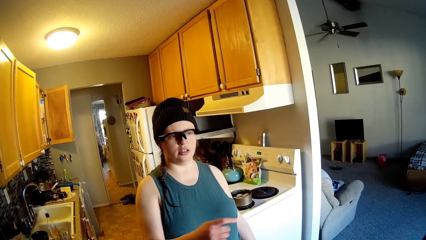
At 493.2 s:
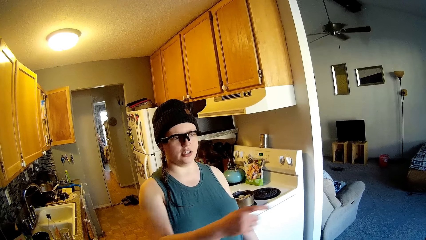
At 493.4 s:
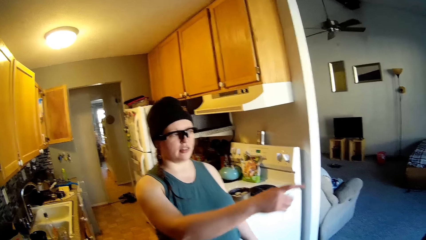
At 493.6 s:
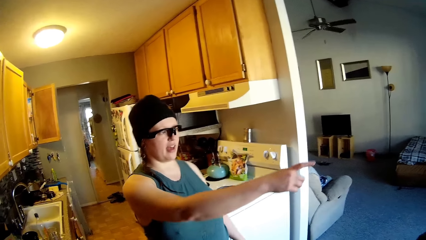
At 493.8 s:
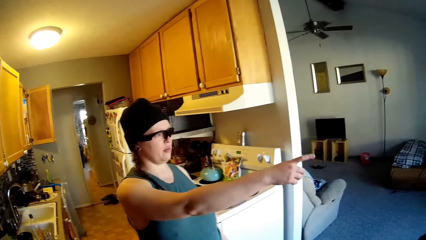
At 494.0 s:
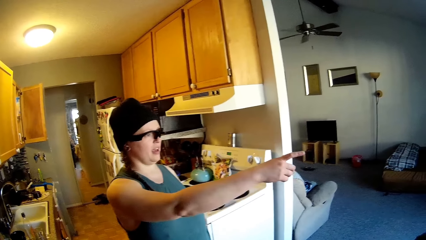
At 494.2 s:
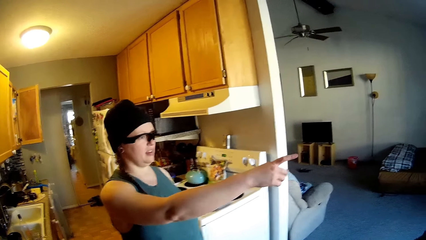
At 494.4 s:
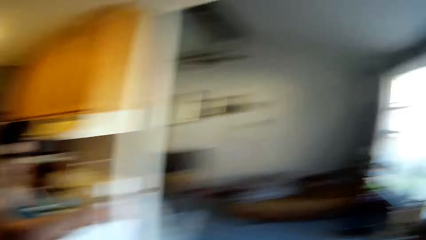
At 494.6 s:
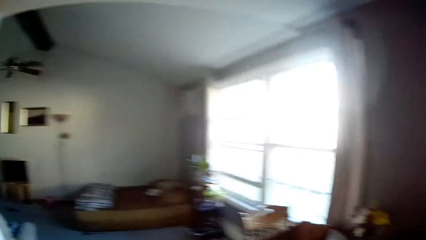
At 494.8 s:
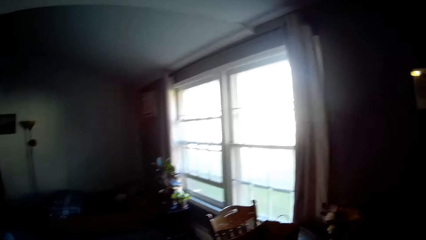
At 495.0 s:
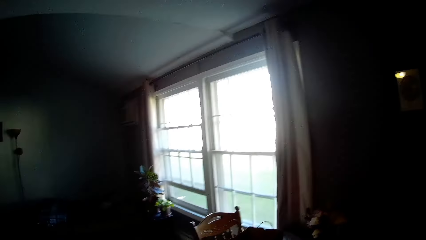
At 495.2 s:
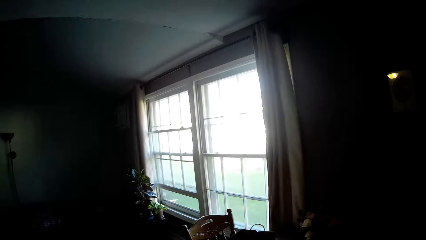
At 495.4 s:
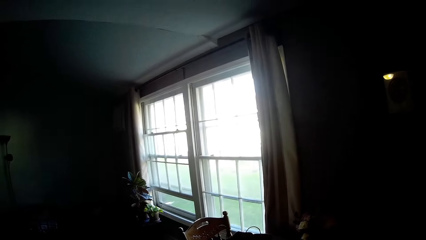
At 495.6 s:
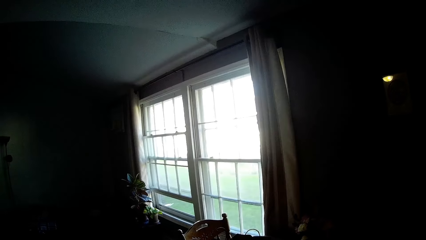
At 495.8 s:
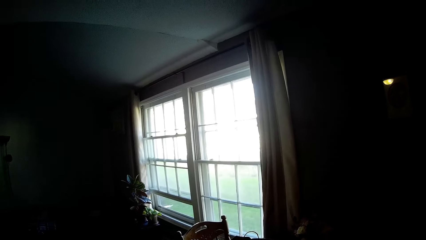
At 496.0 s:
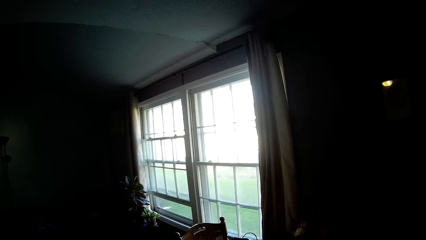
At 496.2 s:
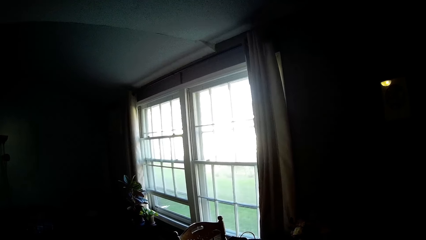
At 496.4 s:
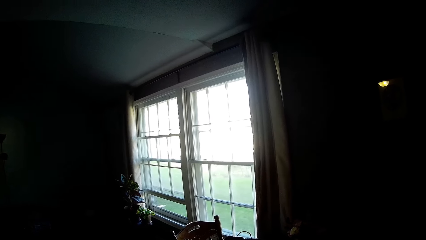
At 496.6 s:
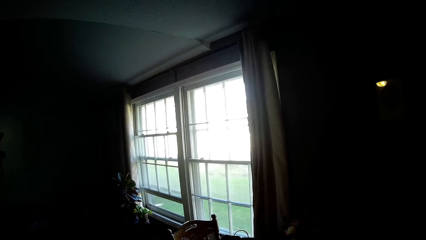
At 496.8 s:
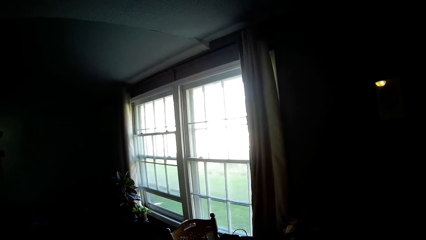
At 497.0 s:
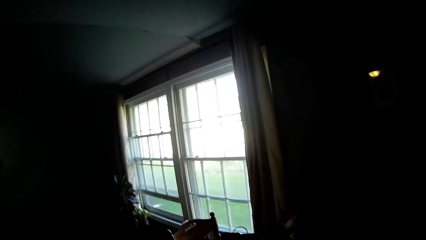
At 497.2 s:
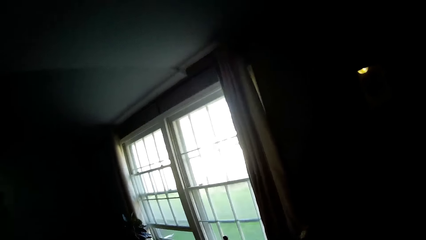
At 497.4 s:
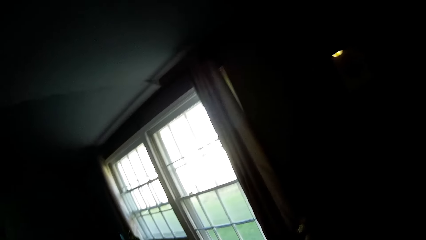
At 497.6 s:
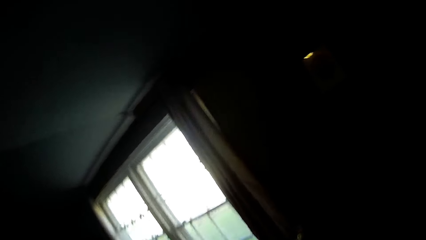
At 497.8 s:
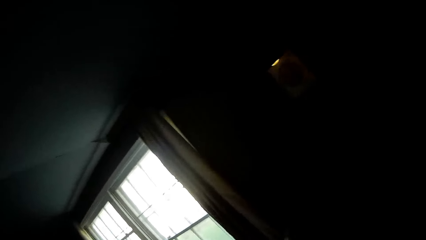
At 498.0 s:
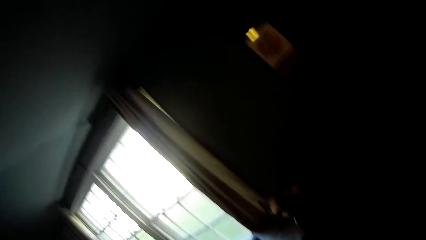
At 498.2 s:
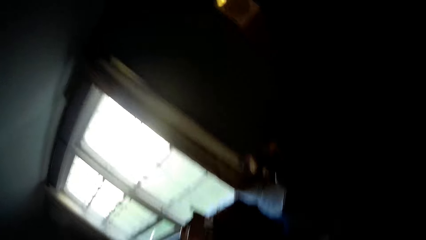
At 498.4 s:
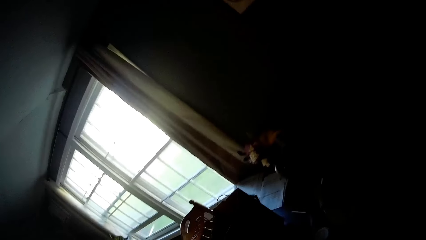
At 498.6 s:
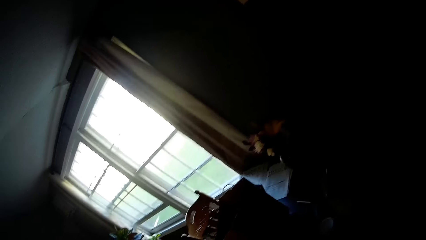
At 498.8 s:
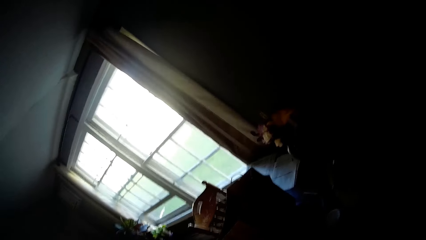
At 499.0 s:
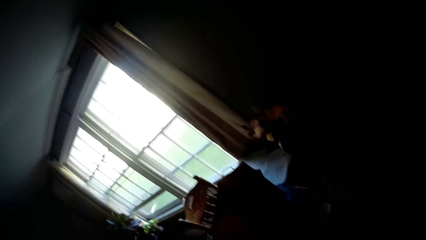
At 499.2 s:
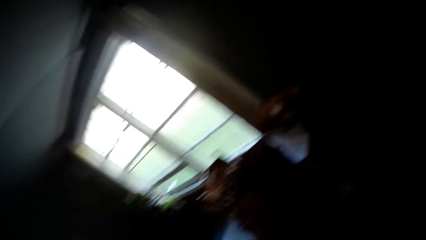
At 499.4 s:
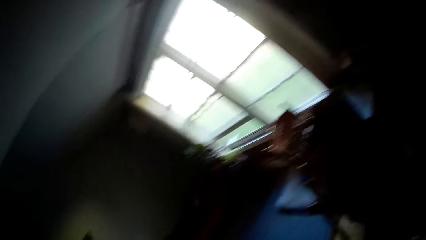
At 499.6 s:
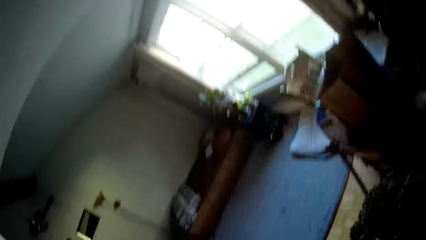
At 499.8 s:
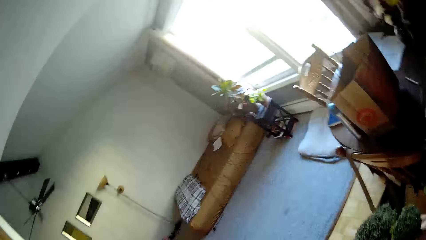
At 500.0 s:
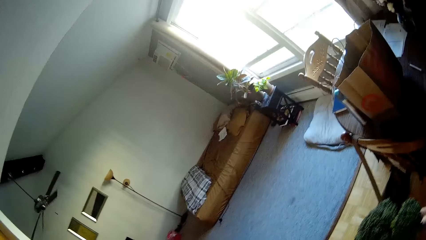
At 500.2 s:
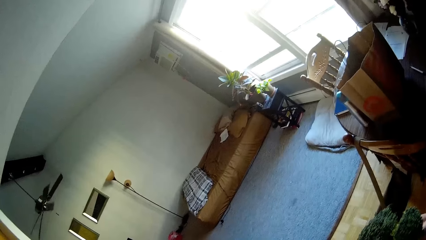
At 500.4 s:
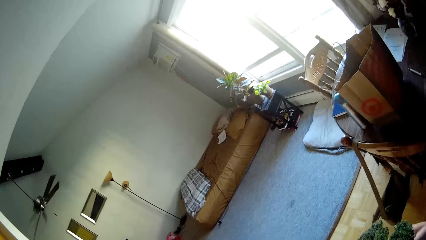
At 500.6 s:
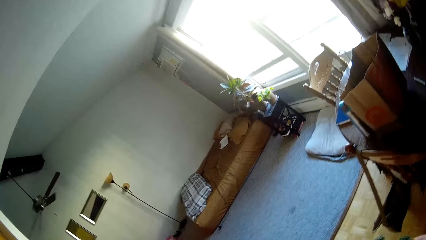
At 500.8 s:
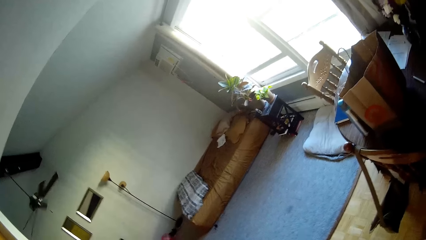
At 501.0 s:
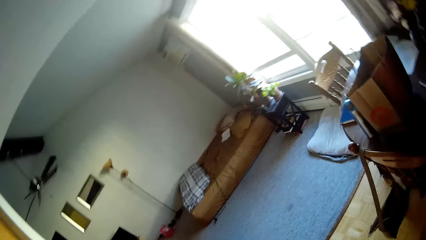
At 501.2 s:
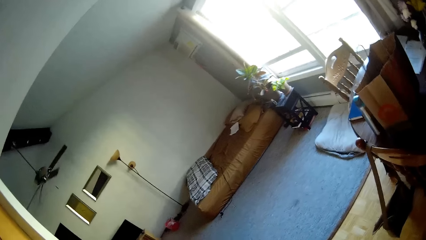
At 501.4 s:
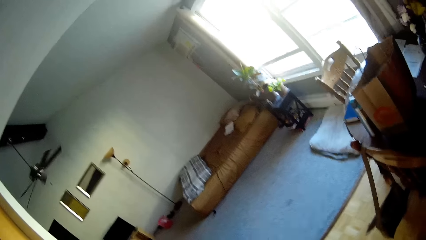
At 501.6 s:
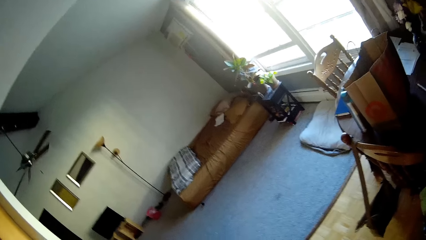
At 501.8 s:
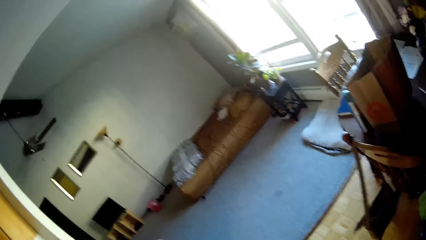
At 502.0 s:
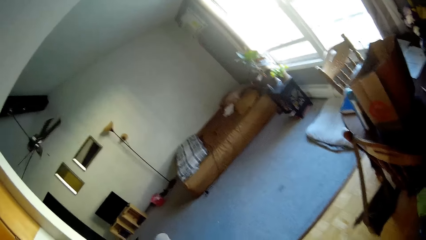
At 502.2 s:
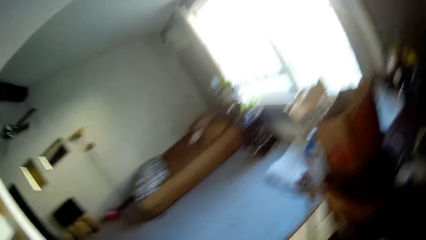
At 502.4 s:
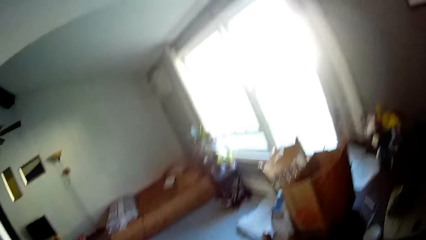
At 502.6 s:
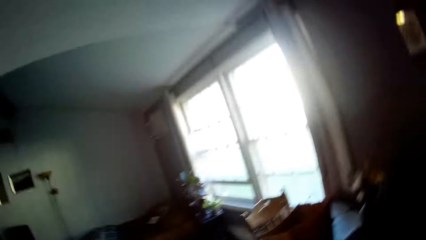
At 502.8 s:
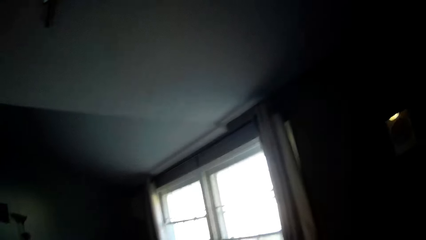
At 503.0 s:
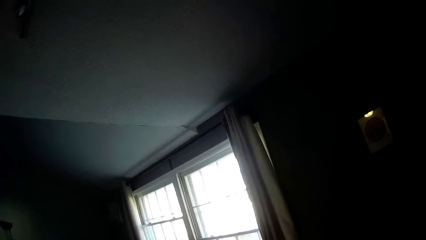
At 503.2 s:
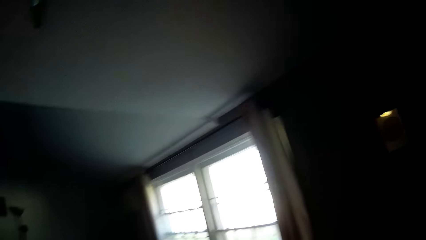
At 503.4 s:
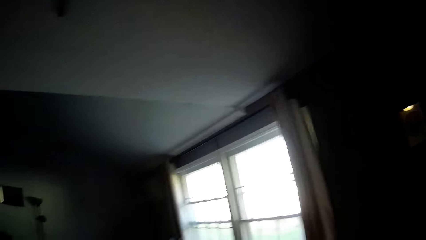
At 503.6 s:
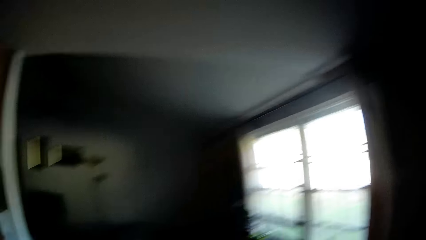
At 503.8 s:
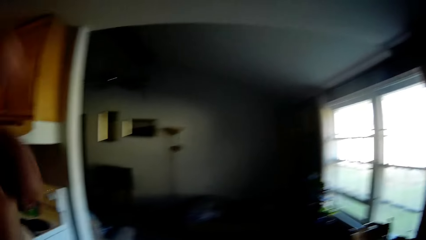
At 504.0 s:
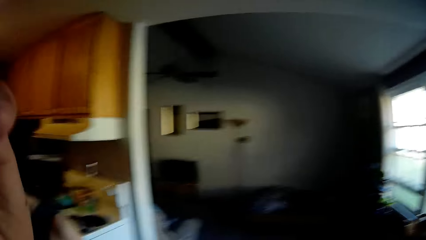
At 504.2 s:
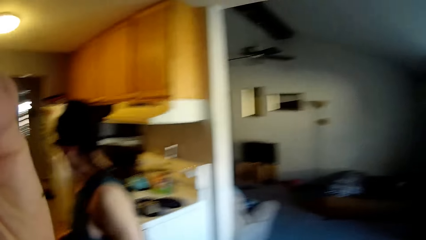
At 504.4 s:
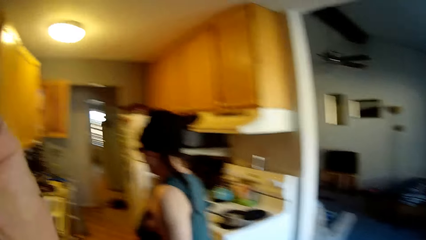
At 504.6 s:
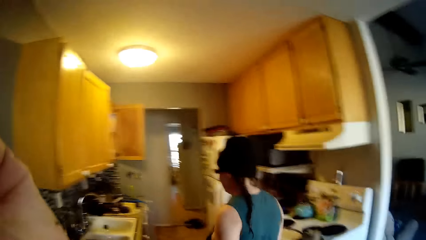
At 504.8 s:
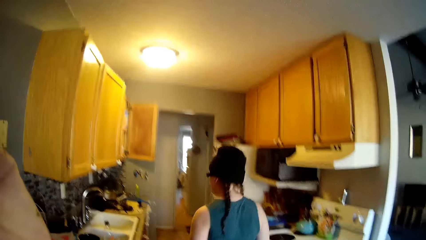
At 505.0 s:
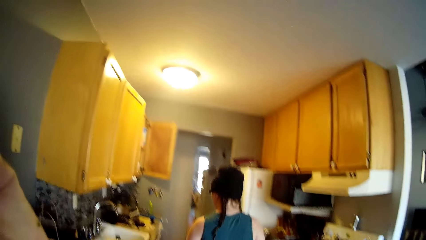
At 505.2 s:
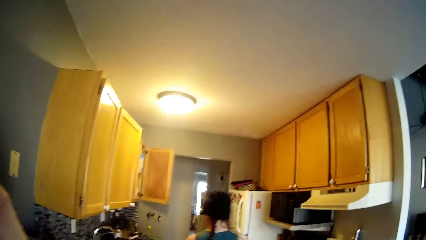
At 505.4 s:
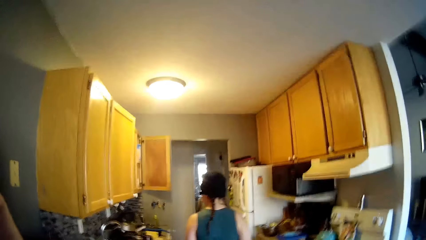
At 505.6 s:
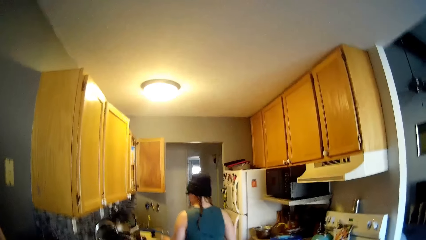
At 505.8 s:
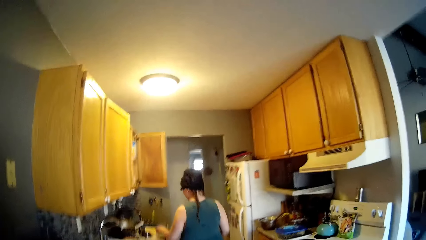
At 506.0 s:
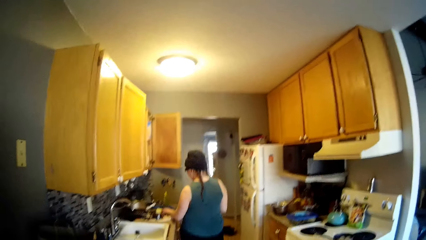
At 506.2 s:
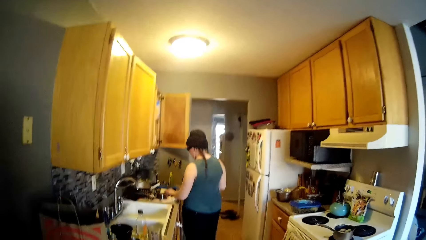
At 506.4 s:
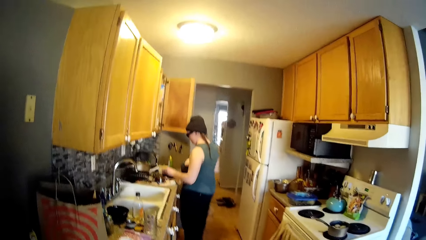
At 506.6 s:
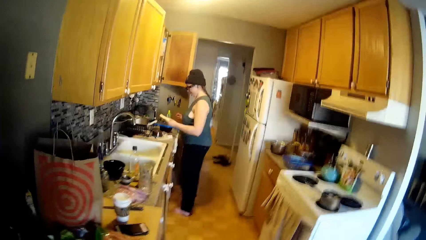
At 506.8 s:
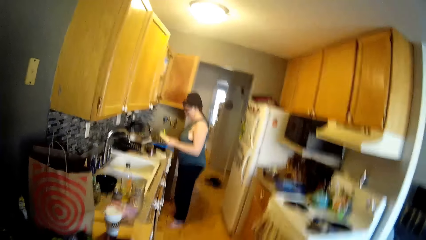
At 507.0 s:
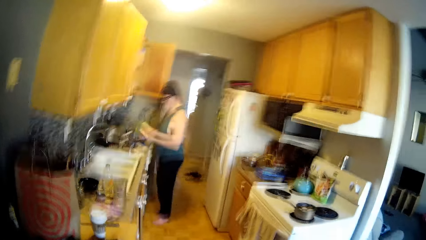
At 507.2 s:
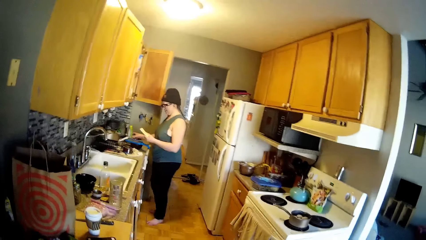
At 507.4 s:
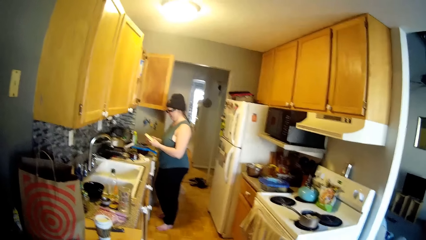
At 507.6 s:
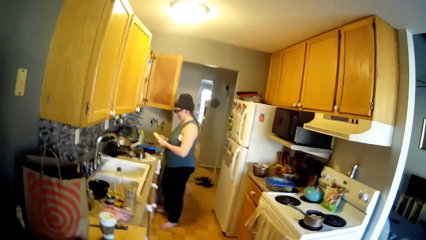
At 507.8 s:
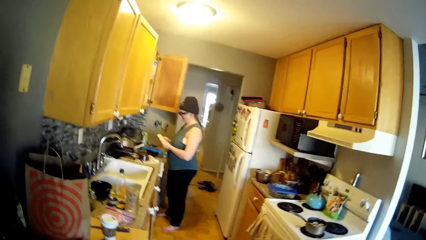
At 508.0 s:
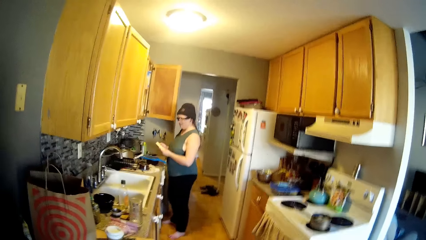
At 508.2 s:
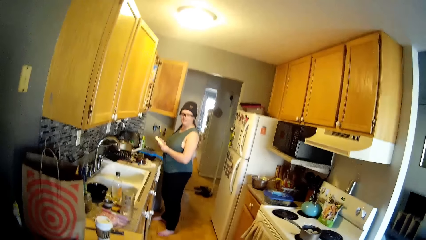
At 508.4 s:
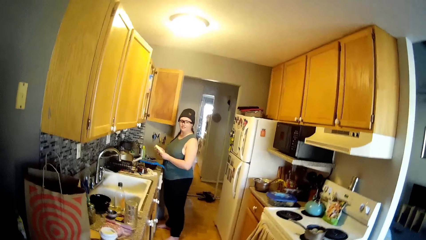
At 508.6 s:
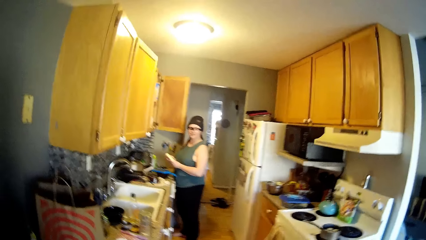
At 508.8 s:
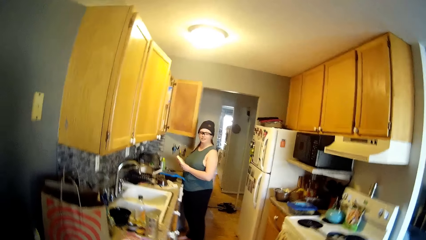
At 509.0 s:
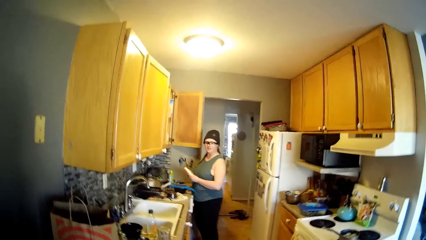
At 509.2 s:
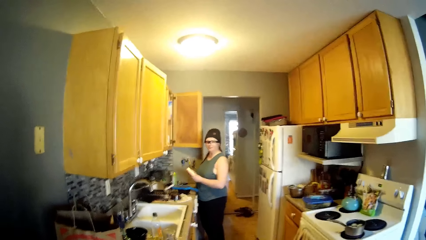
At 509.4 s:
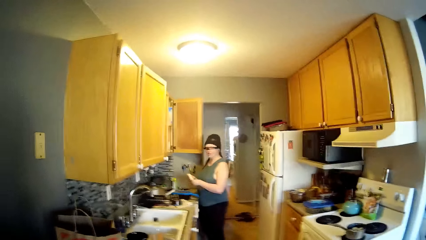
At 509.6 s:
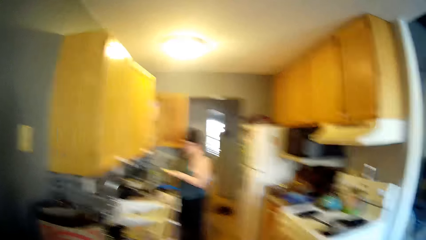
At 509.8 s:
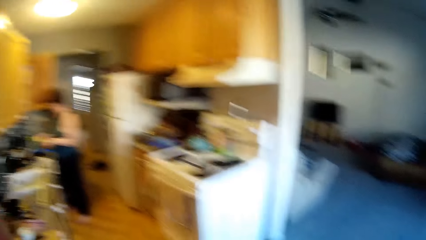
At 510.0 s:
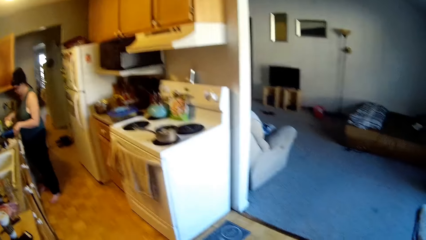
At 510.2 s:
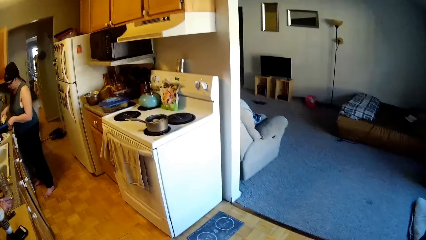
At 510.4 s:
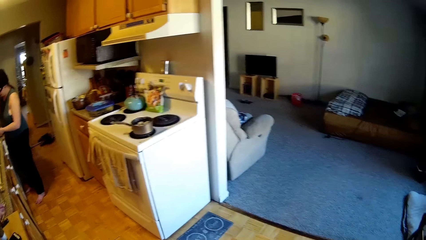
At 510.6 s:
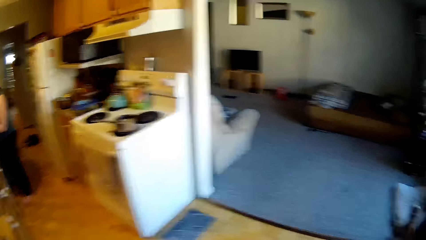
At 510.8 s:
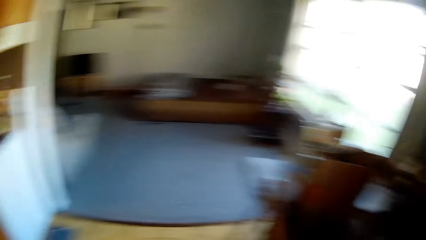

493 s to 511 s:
The woman stretches her right hand to a window. The camera wearer looks around. He adjusts the camera on his head with his left hand. The woman walks to the kitchen slab. The camera wearer converses with the woman. The woman picks up the cheese on the kitchen slab with her left hand. The camera wearer adjusts a plastic bottle on the kitchen slab with his right hand.
